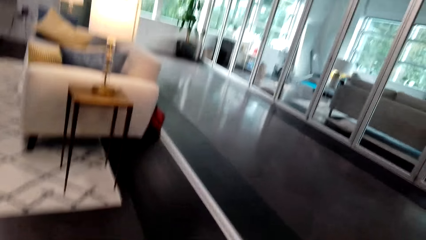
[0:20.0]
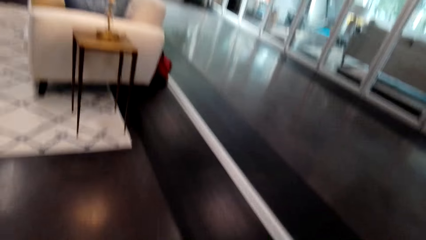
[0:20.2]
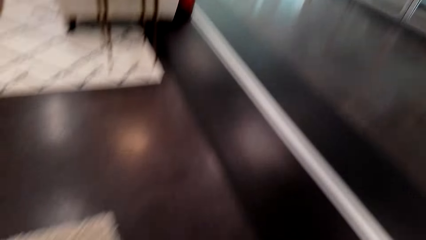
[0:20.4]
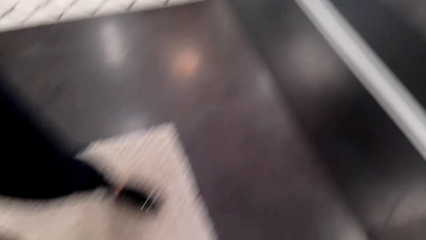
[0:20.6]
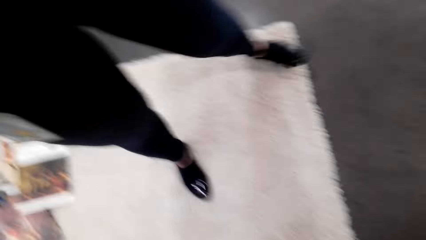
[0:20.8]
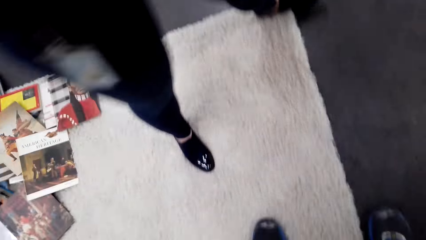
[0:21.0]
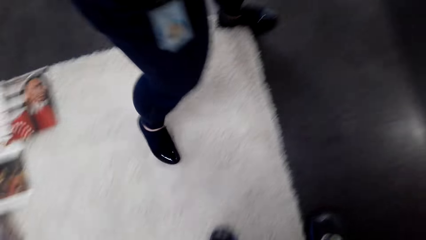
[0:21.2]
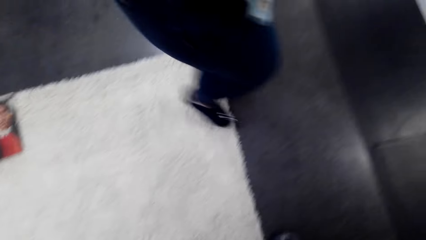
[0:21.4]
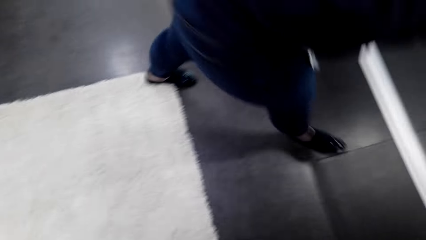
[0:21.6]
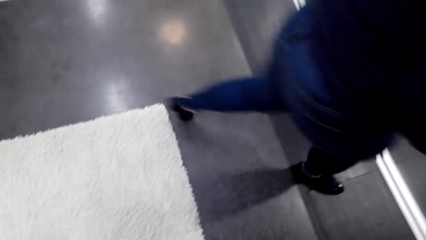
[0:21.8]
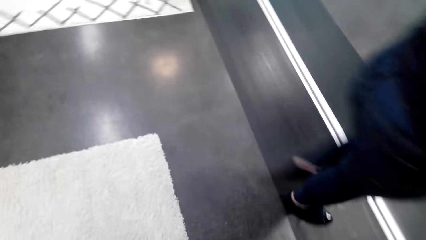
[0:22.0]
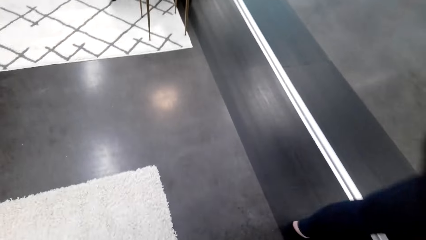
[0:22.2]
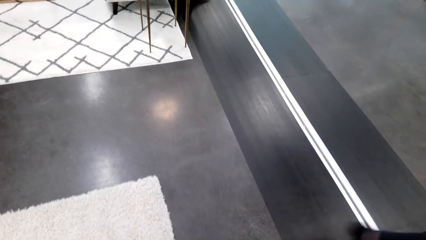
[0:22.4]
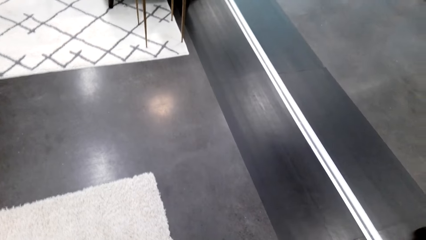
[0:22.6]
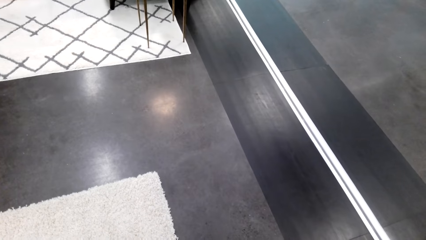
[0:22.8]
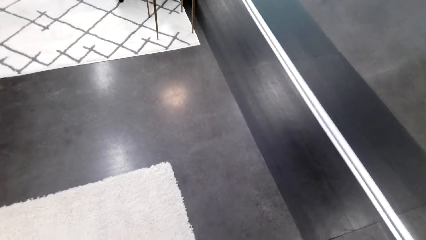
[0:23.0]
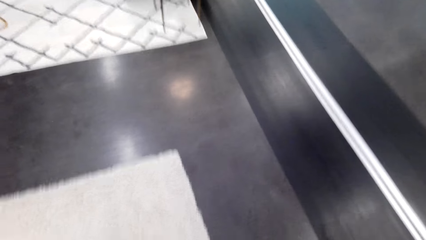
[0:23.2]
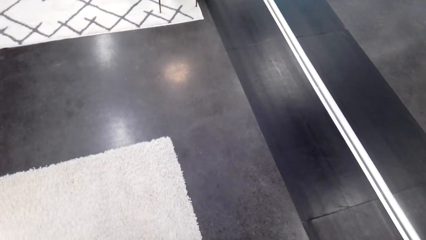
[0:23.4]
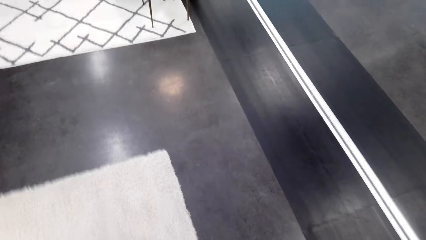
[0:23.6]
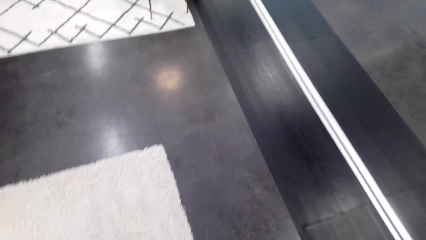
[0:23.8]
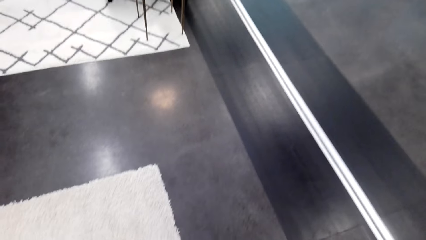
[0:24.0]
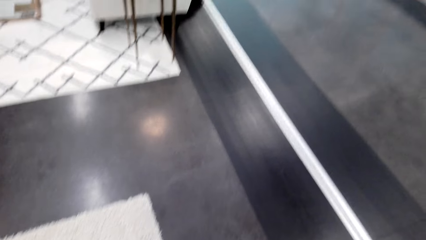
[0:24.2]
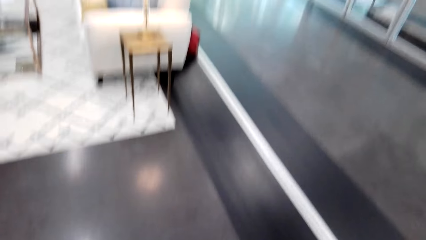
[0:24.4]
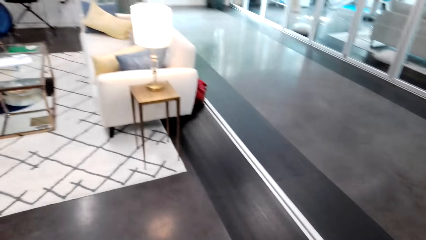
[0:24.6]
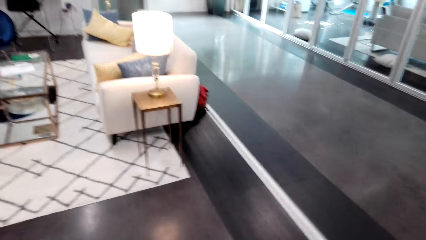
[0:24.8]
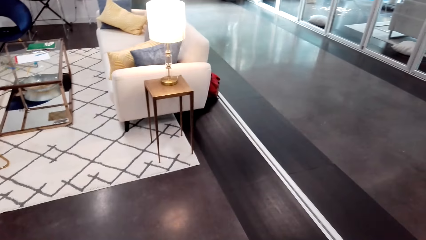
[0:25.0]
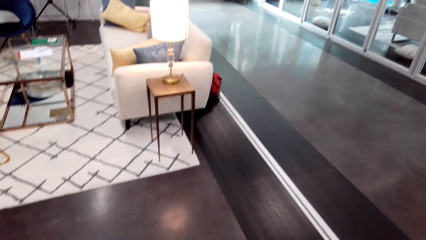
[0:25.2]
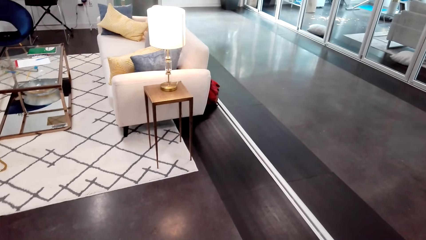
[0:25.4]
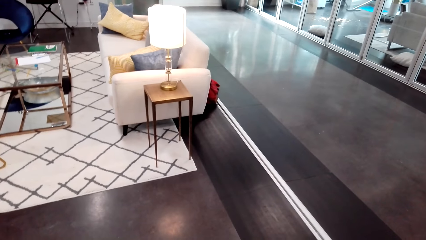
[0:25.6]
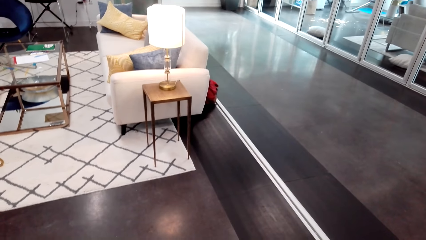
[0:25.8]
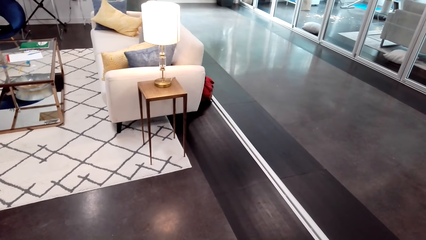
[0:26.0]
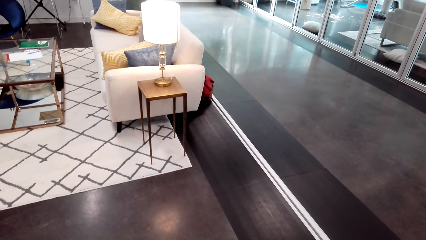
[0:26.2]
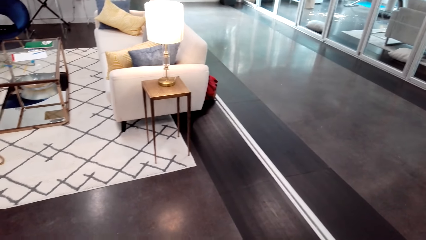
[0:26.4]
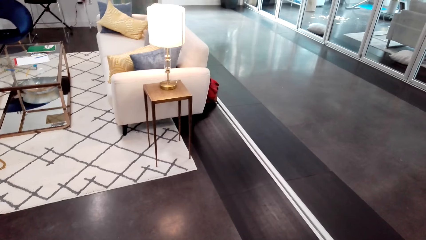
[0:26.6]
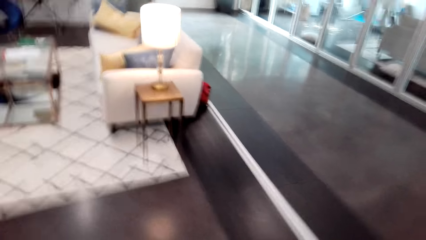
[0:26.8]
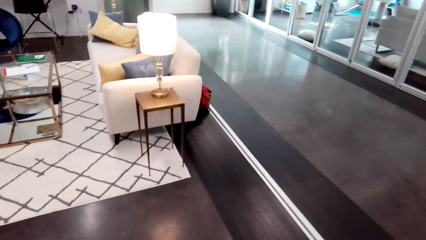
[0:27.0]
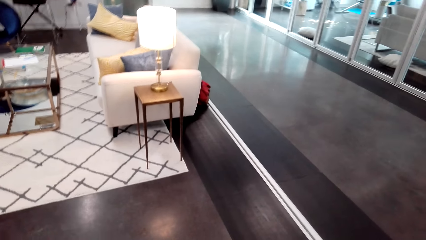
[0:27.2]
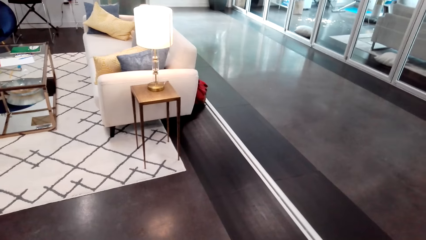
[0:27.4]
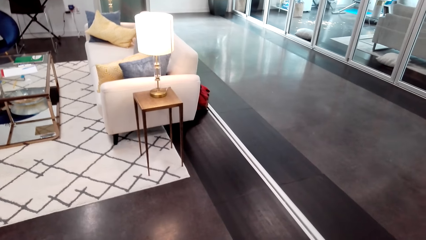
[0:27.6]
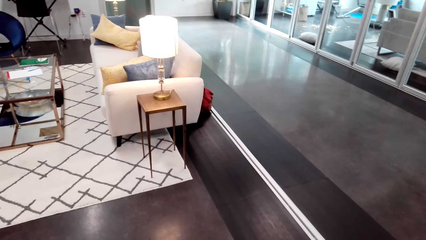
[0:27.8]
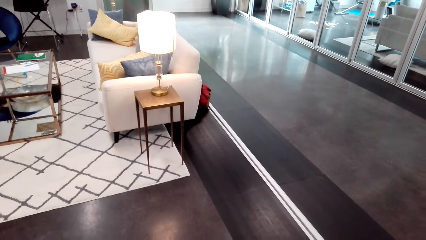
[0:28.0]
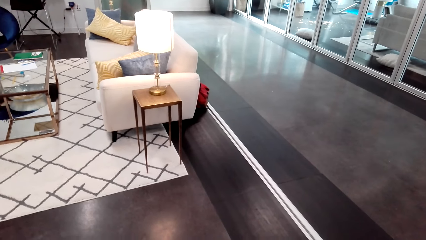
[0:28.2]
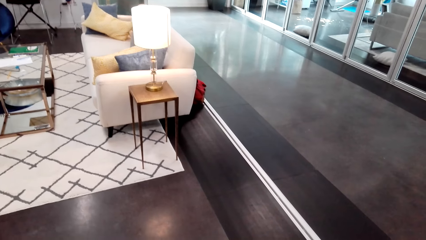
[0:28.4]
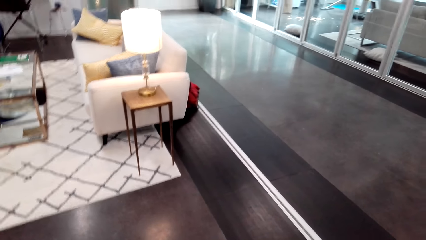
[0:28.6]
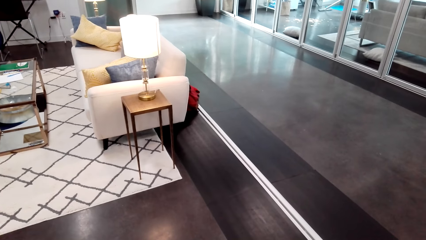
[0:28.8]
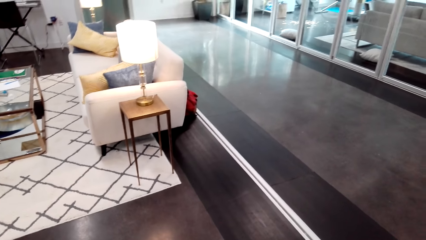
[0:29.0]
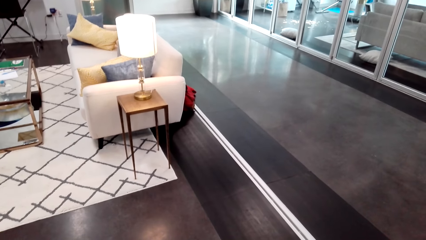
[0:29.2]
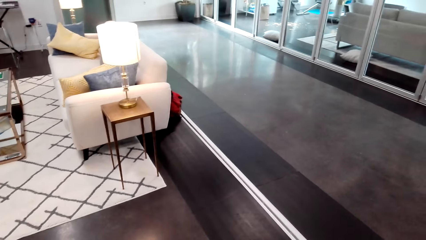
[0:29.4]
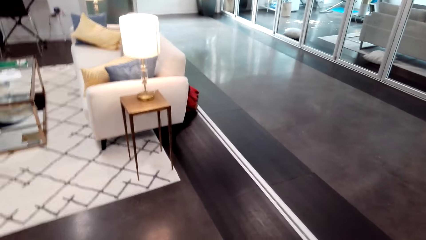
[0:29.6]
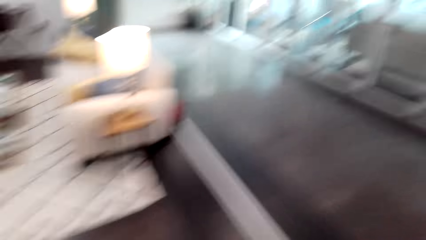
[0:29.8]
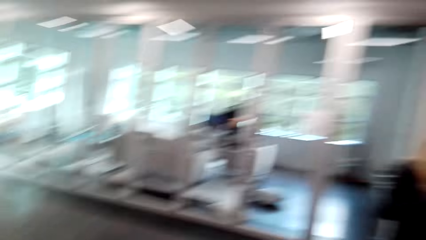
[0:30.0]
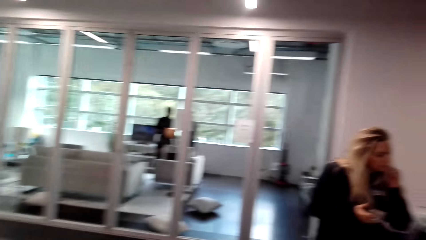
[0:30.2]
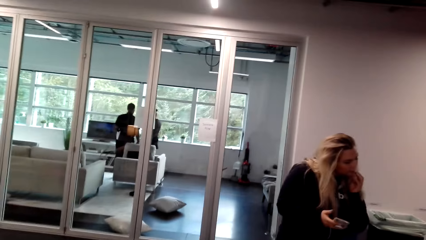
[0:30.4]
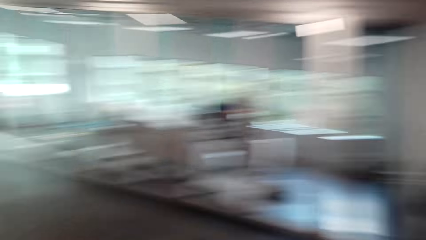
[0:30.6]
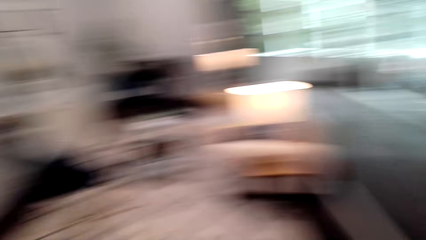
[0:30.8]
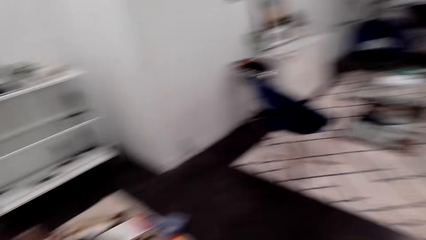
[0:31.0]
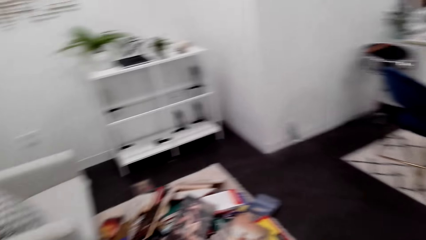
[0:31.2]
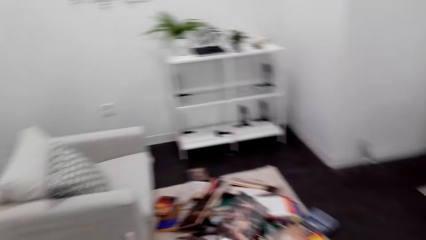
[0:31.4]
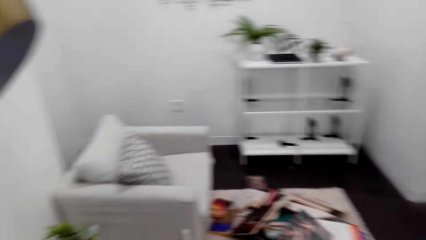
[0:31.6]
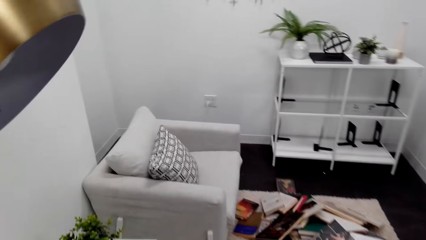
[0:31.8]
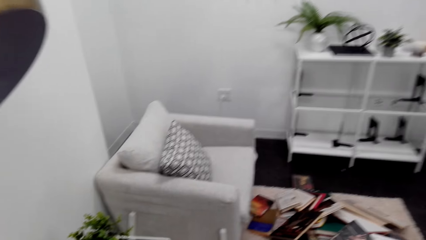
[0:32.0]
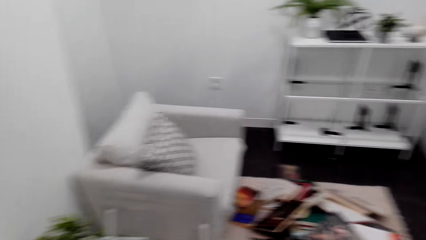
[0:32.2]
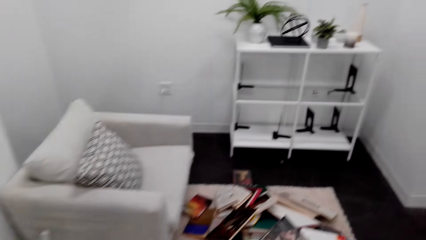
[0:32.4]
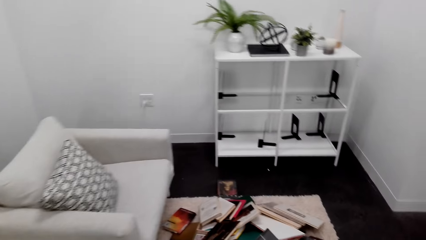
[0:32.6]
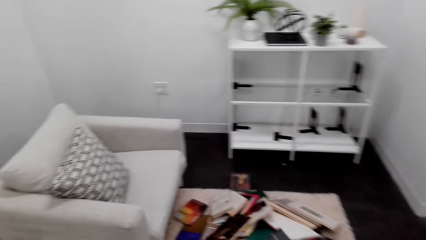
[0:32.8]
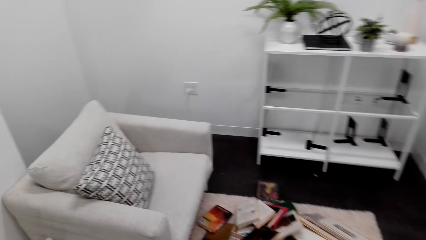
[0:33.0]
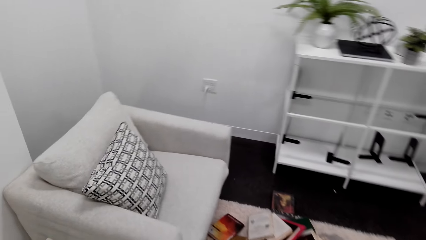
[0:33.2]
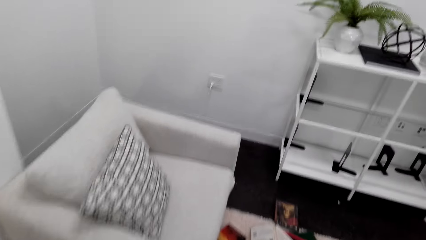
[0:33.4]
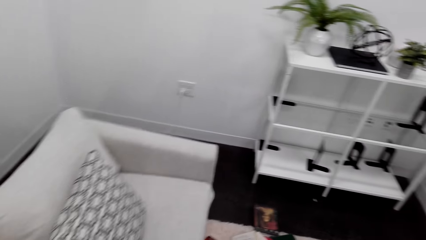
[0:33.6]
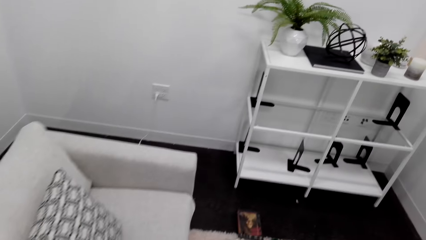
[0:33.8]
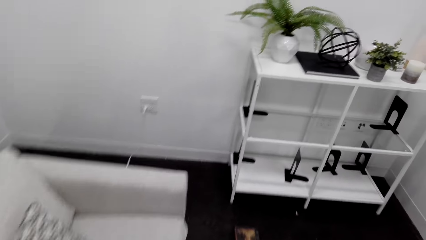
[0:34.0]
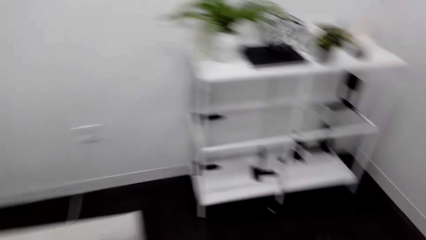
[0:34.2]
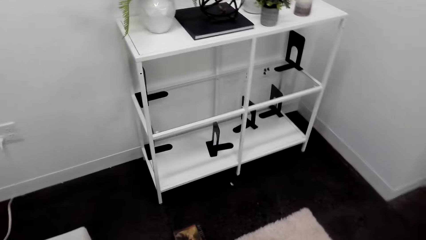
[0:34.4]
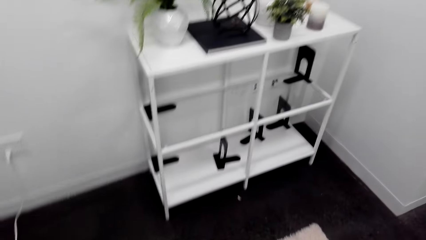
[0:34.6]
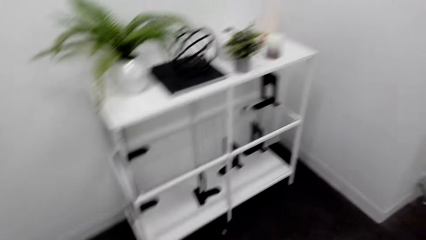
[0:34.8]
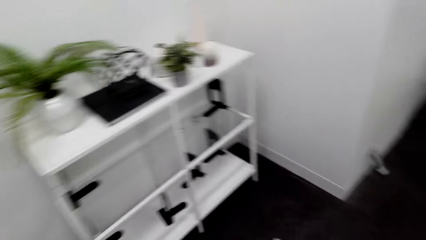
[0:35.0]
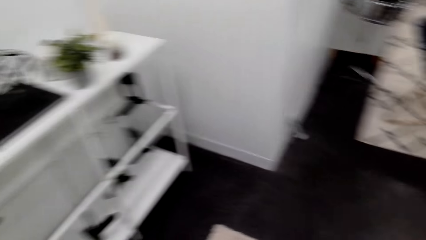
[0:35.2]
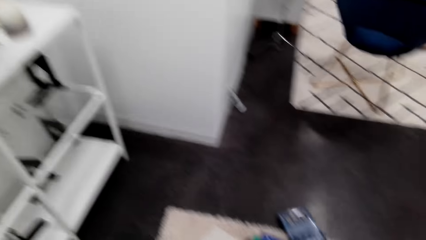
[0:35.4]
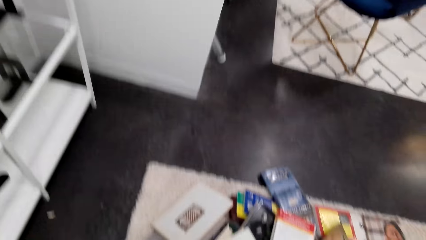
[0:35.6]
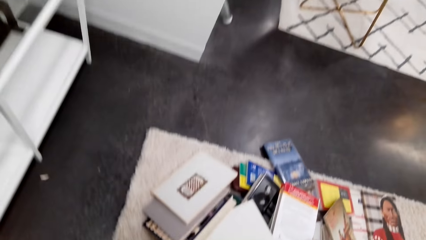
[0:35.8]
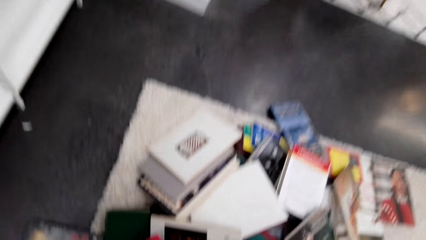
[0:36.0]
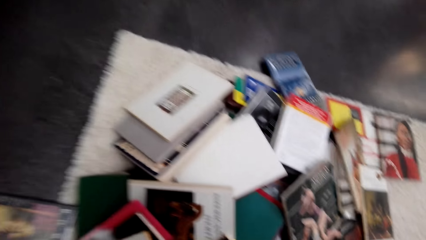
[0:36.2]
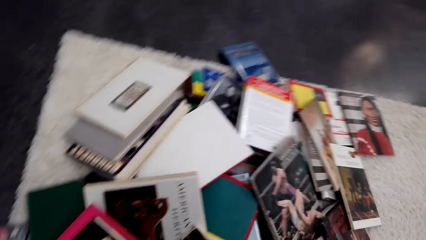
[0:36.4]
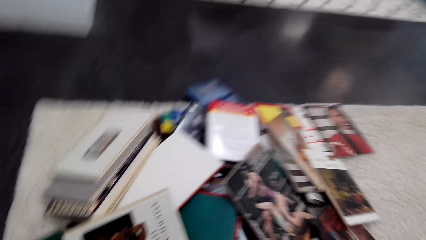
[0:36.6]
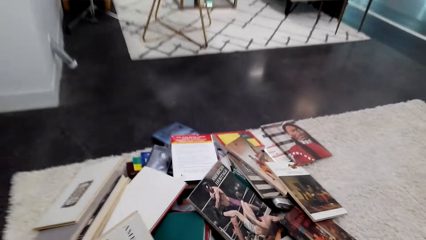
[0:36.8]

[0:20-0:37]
A woman walks. The camera wearer looks around. They walk around and look at another woman.
